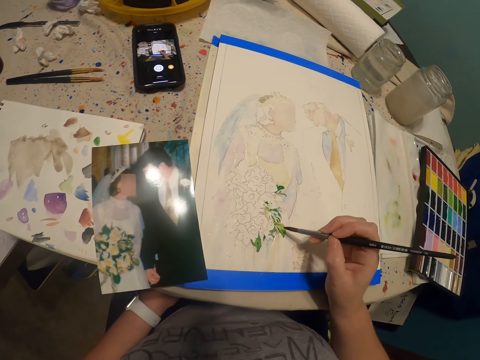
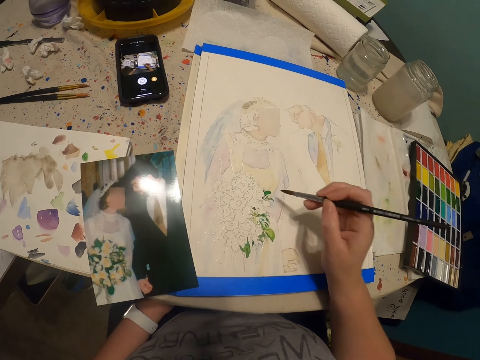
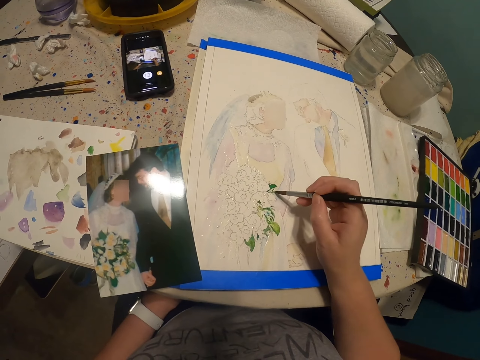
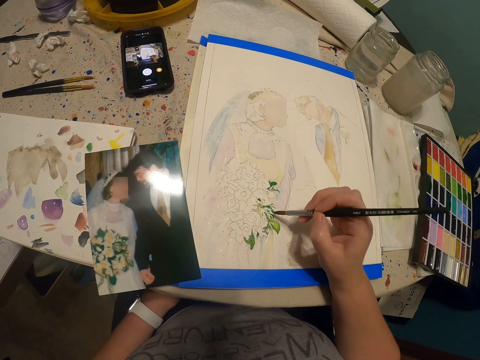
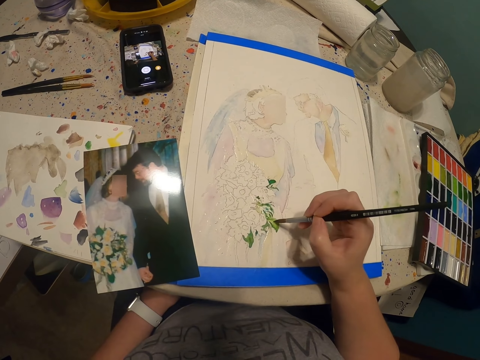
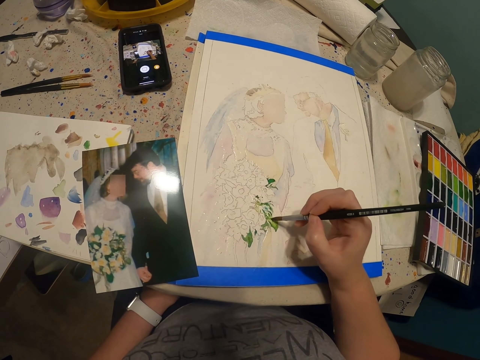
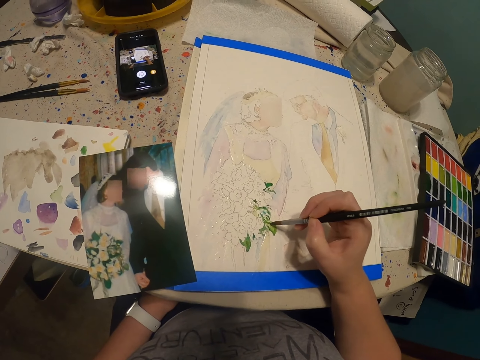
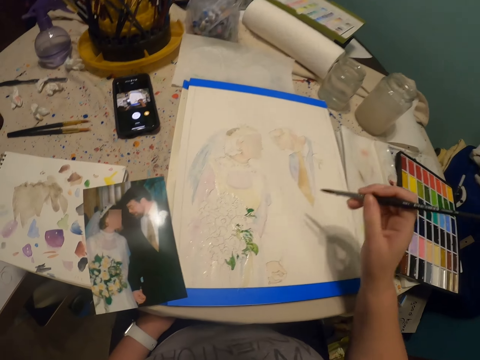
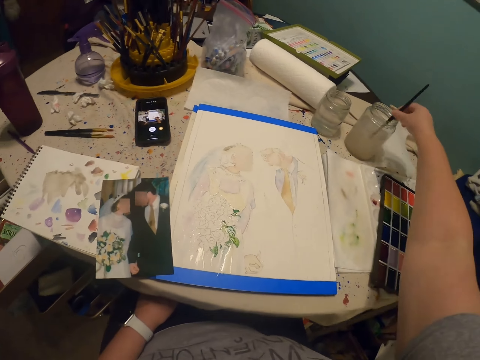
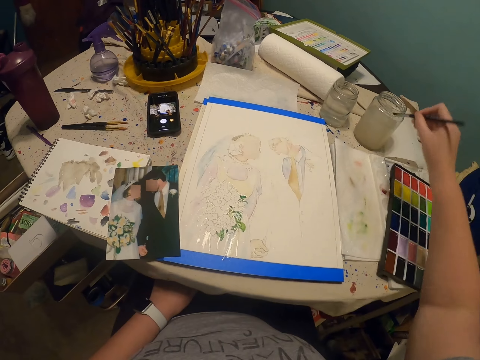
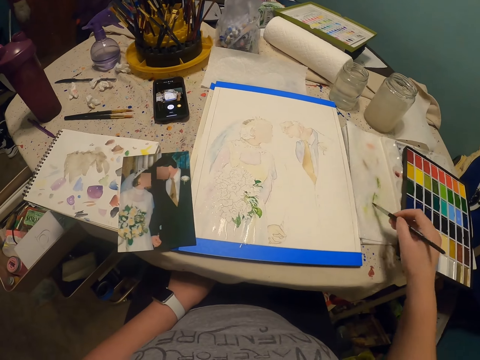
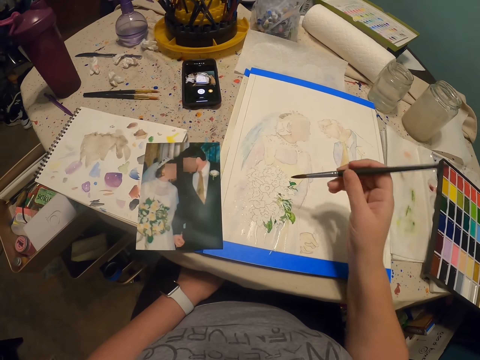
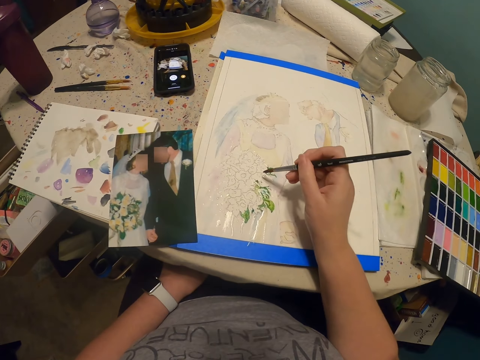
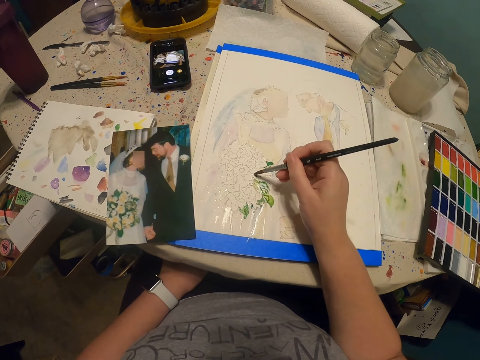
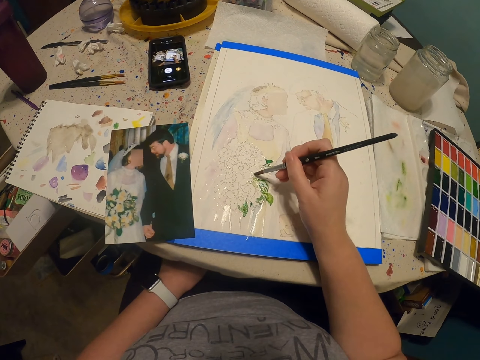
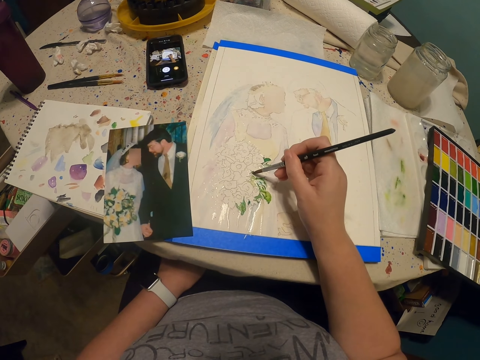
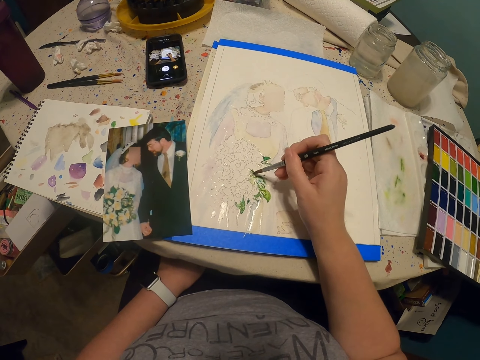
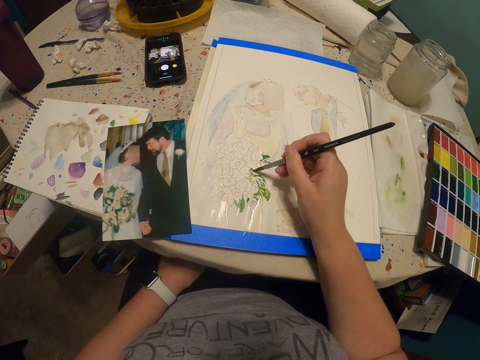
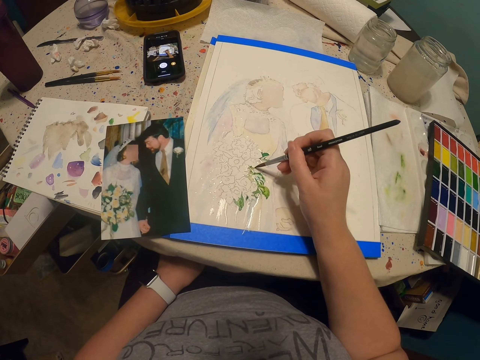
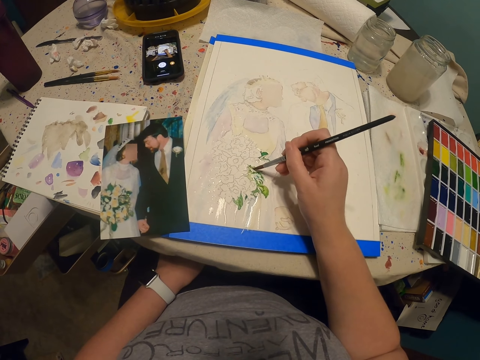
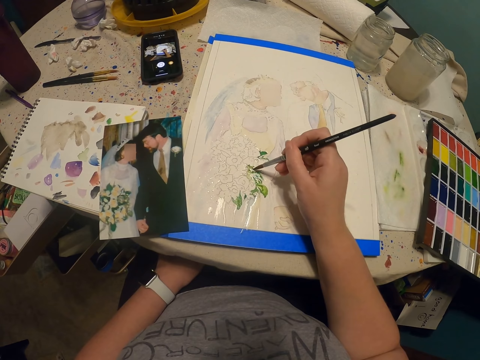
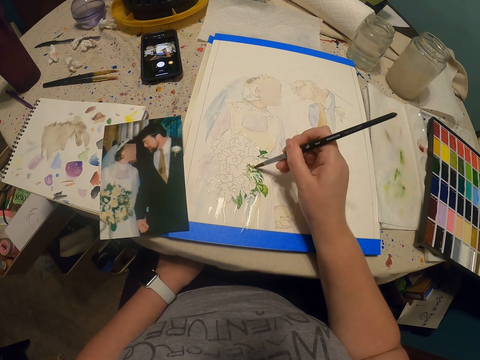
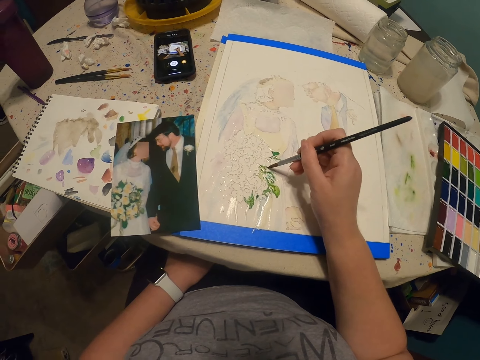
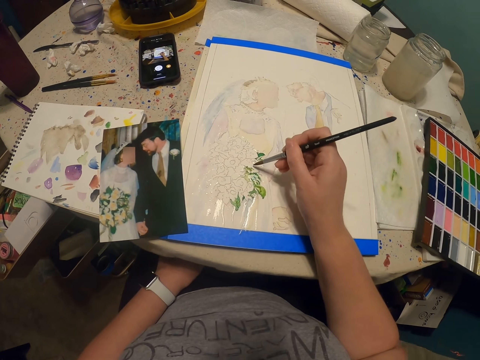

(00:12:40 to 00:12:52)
The camera wearer dips the paint brush in a glass of water or bottle of paint. They paint a drawing with the paint brush.

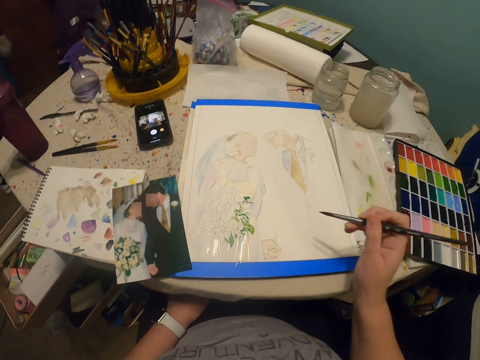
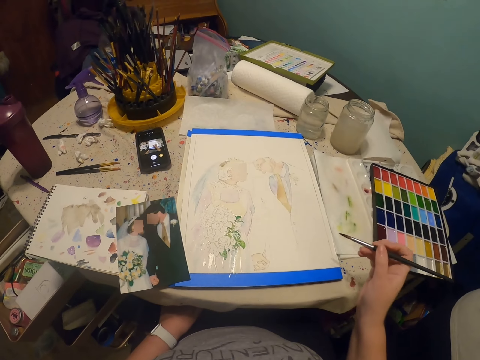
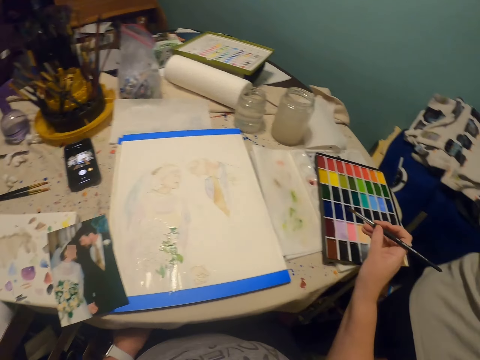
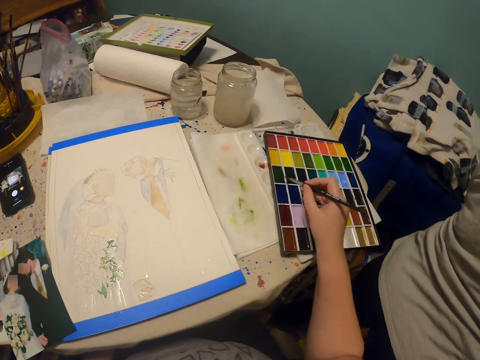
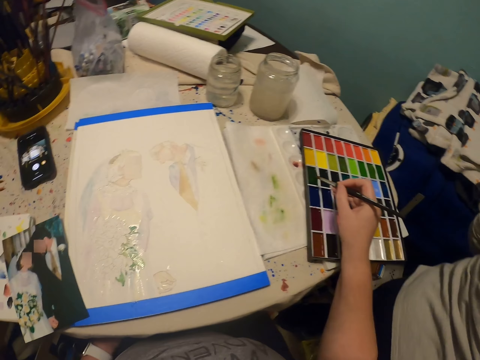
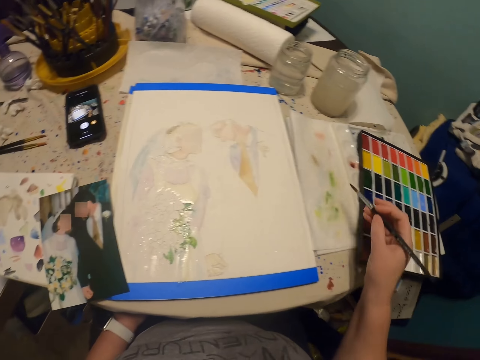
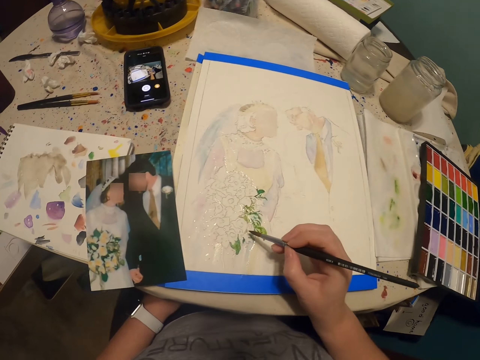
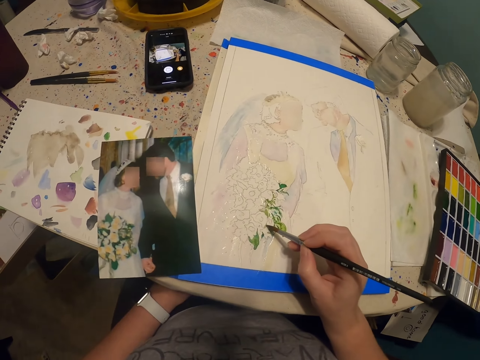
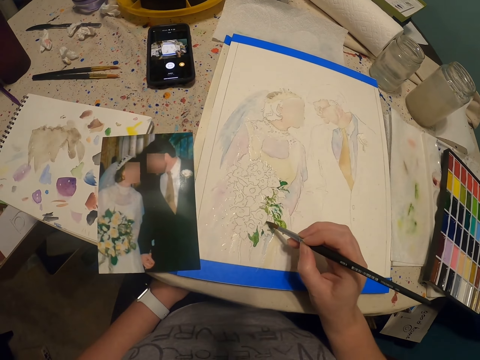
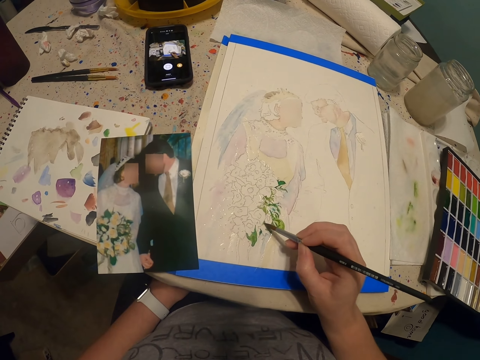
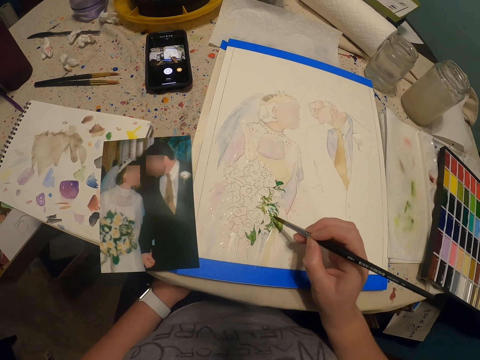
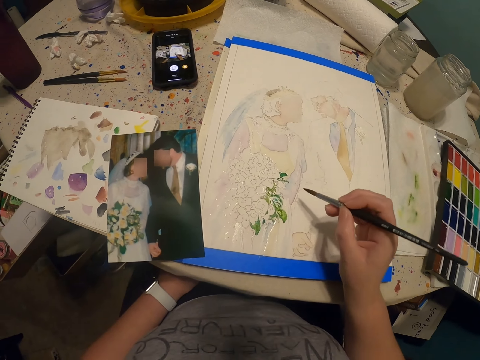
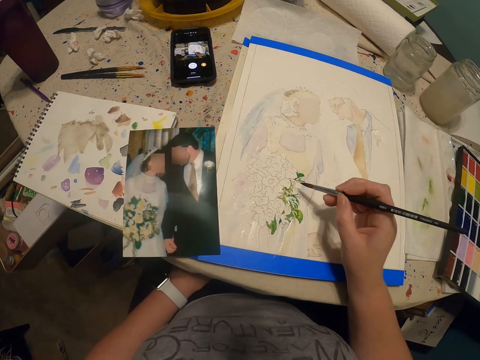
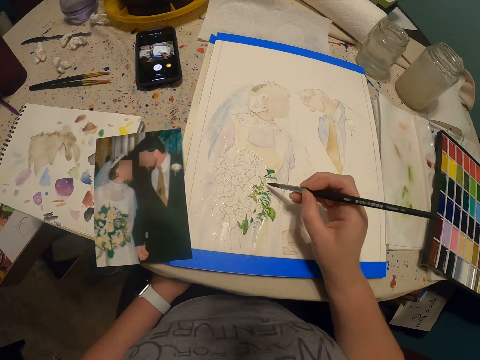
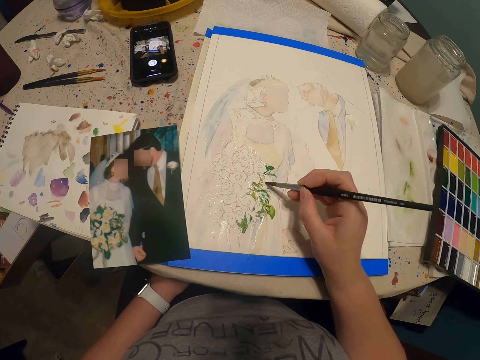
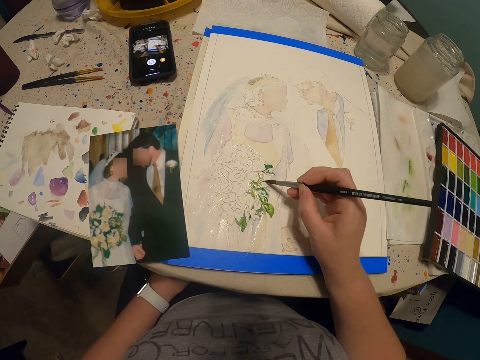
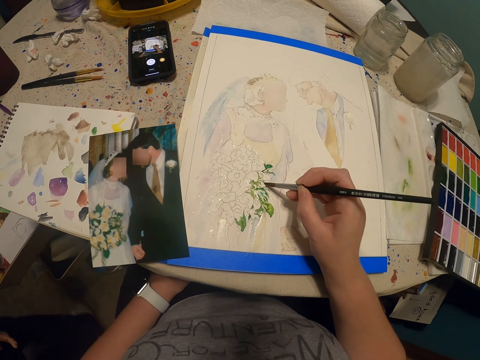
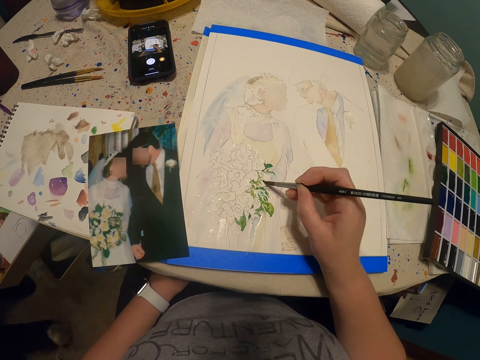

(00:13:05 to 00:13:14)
The camera wearer puts a paint brush in a paint palette. They rub the paint brush on the paint palette. They paint a drawing with the paint brush.

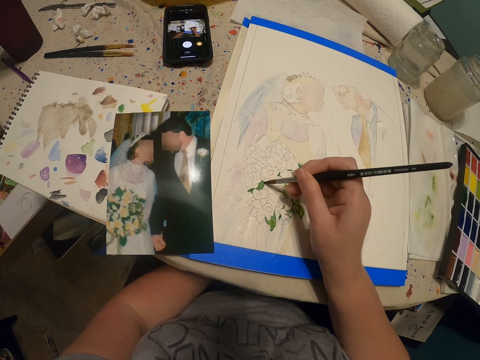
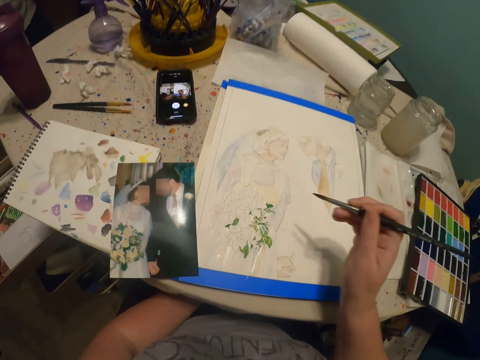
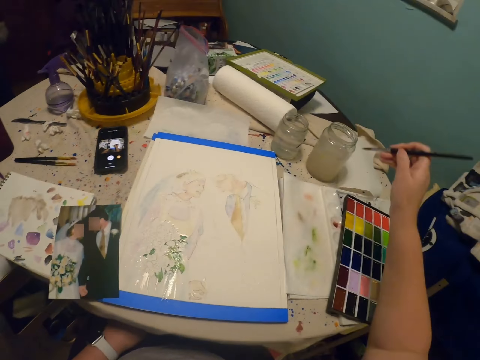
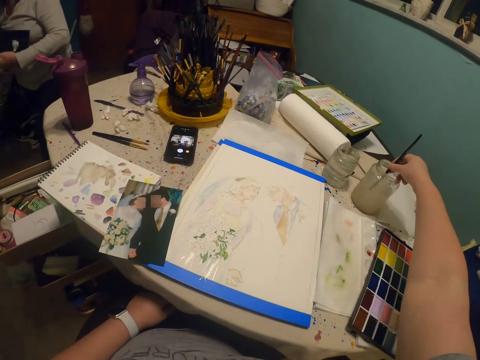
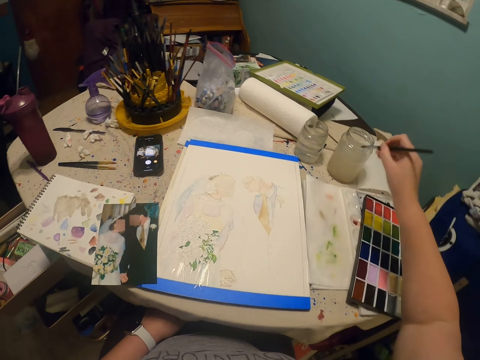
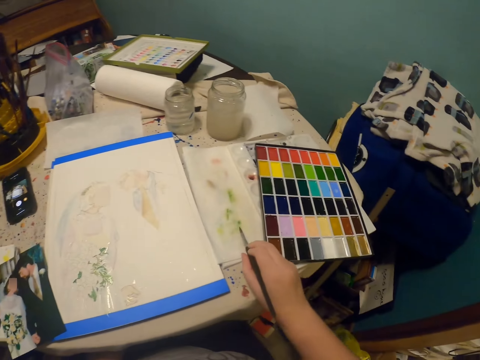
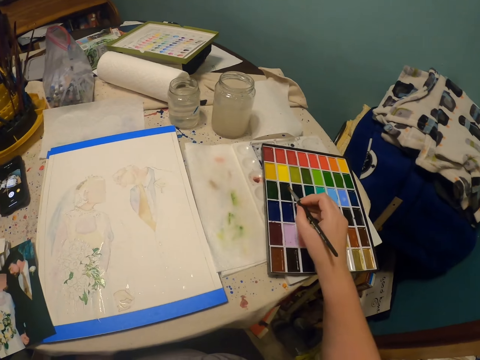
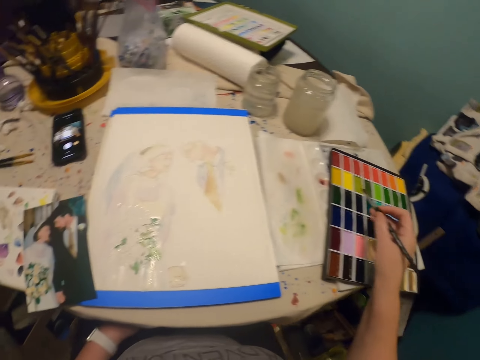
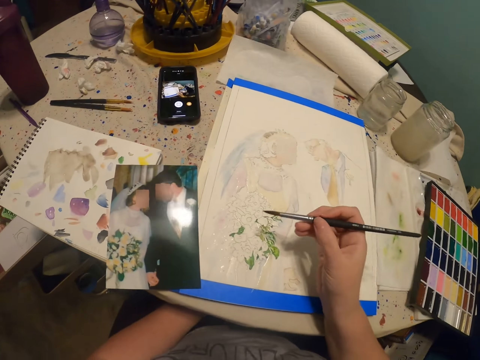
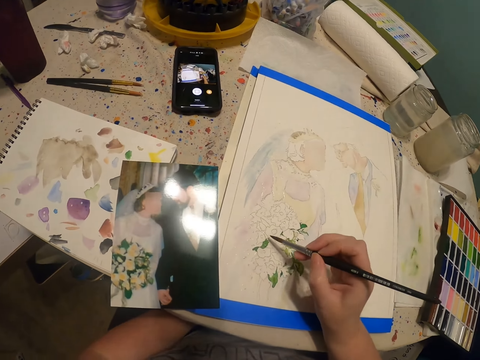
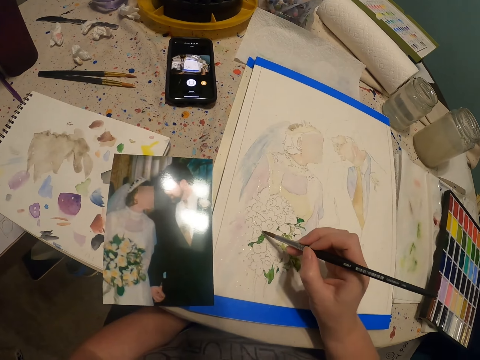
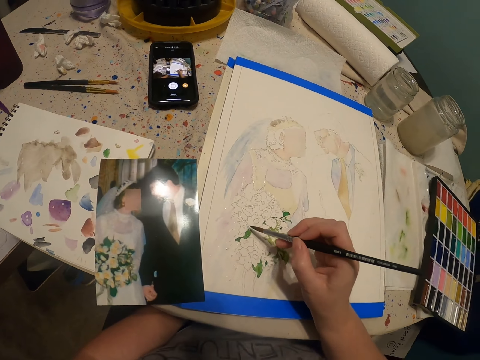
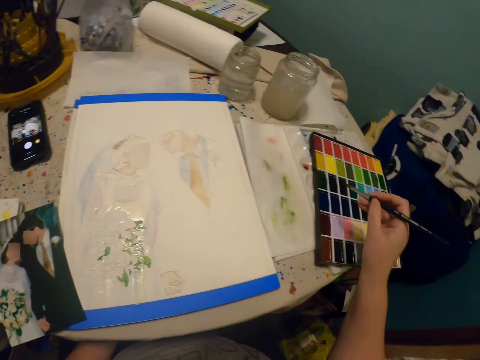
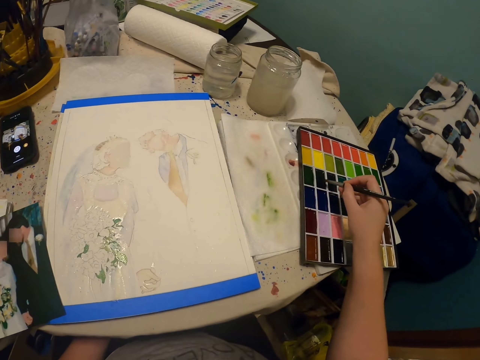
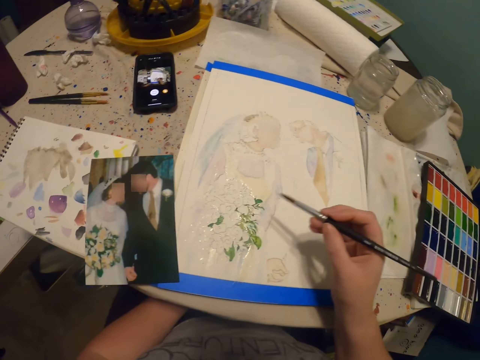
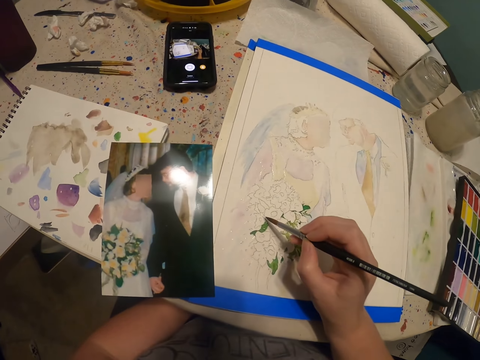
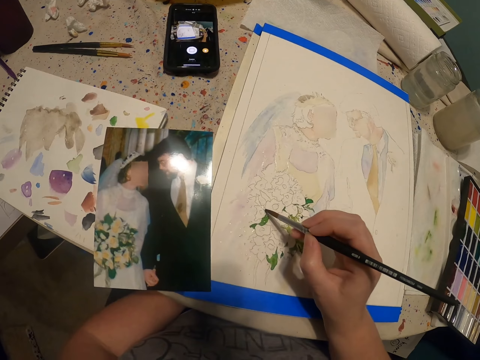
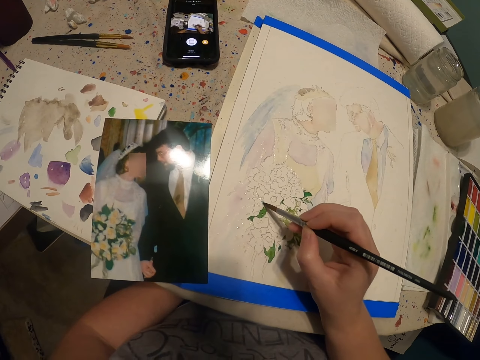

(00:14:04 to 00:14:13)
The camera wearer dips the paint brush in the bottle of paint. They put the paint brush in the paint palette. They rub the paint palette with the paint brush. They paint the drawing with the paint brush. They rub the paint palette with the paint brush.
